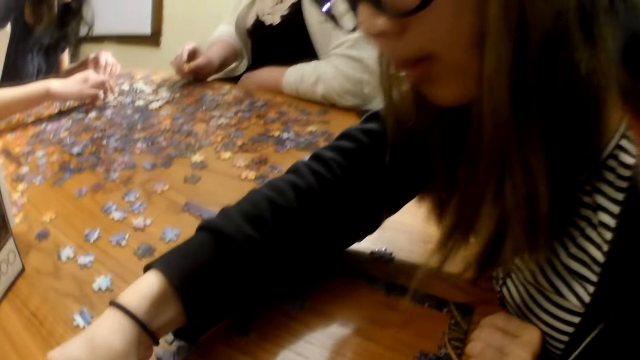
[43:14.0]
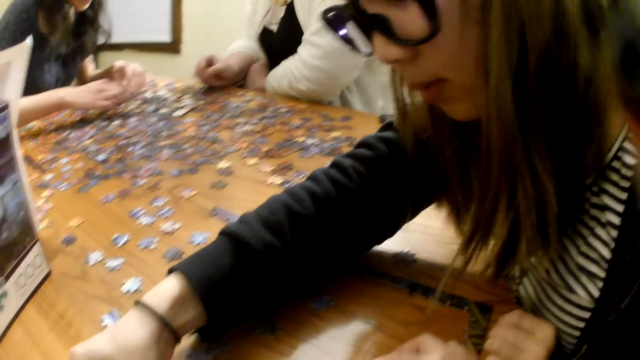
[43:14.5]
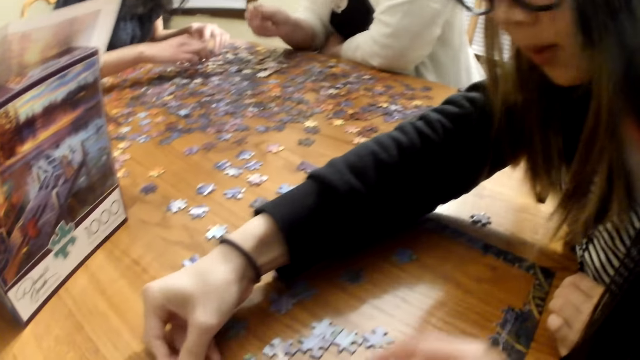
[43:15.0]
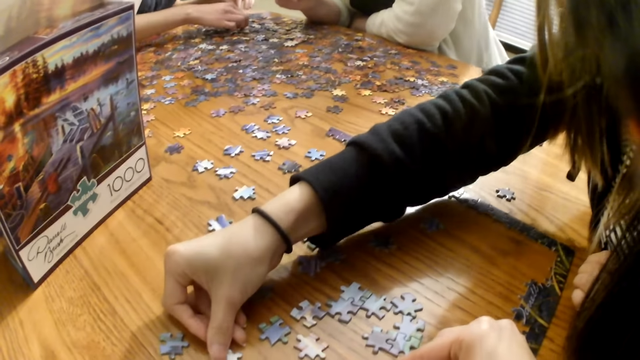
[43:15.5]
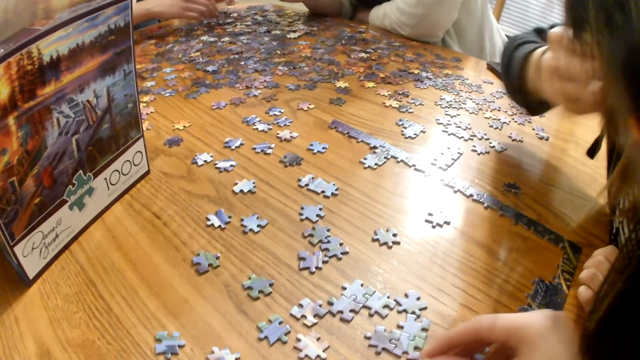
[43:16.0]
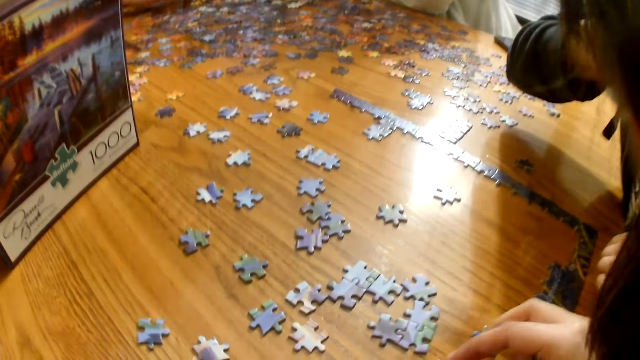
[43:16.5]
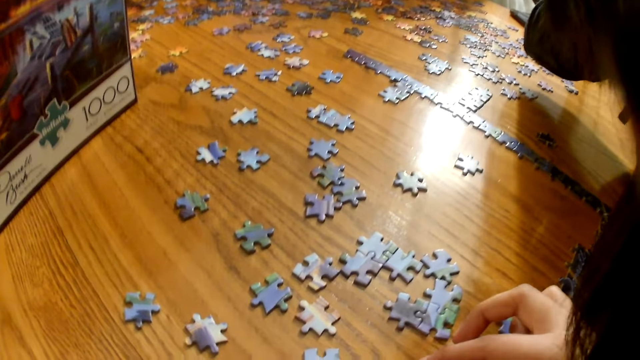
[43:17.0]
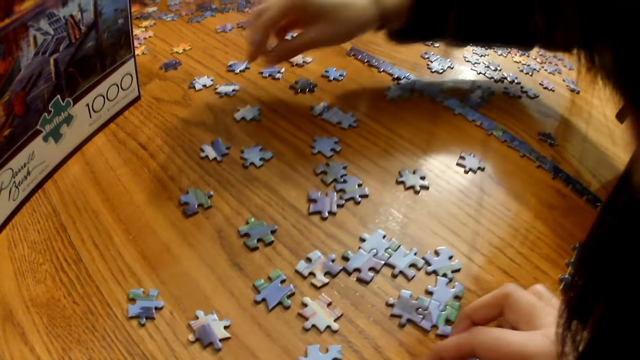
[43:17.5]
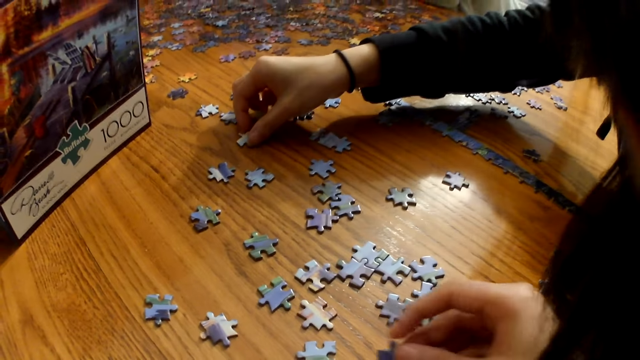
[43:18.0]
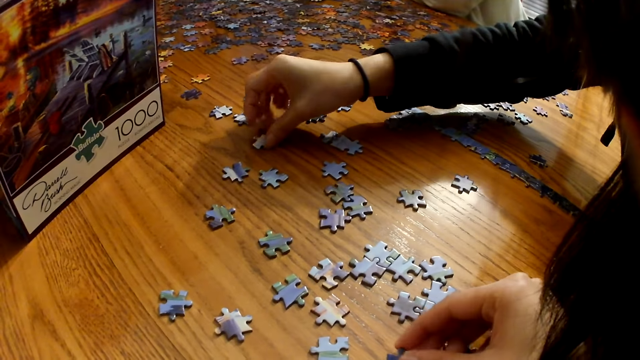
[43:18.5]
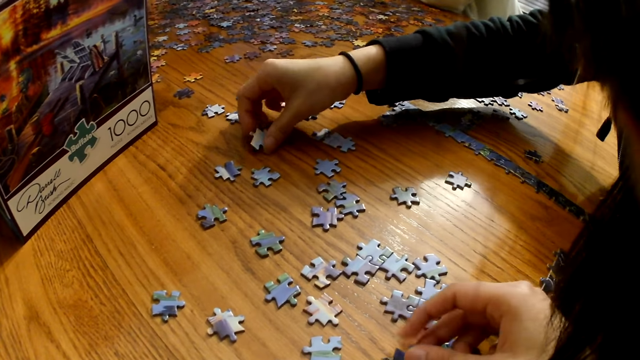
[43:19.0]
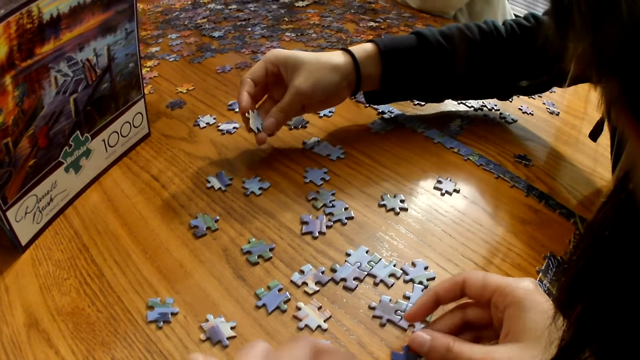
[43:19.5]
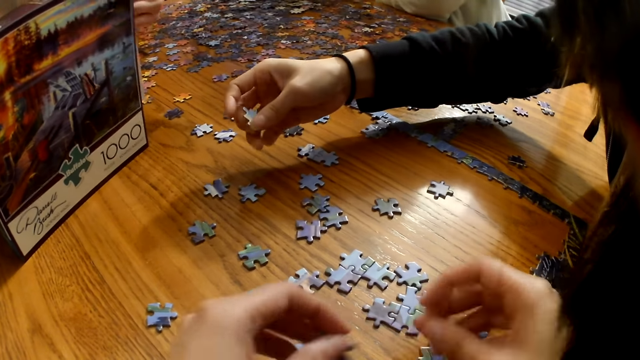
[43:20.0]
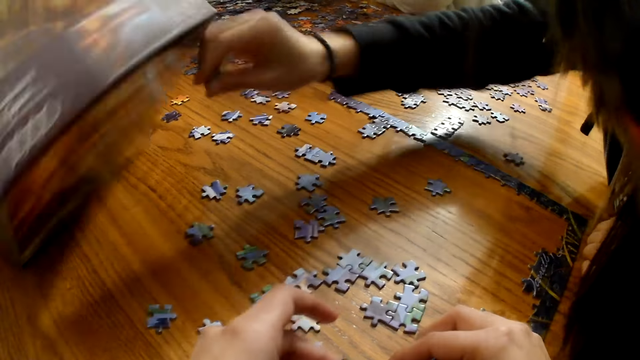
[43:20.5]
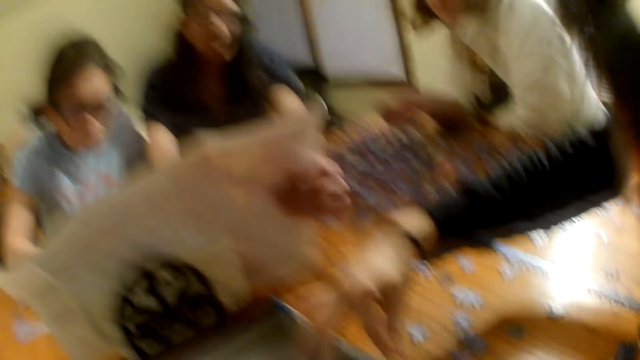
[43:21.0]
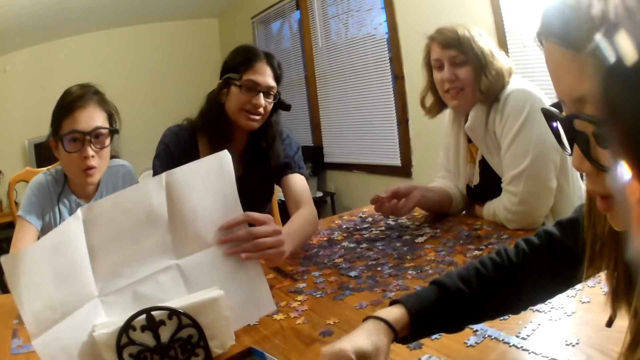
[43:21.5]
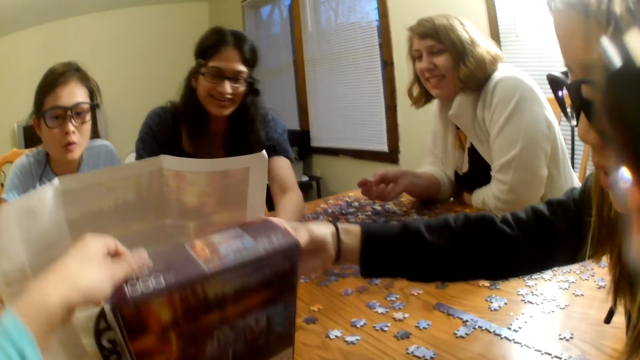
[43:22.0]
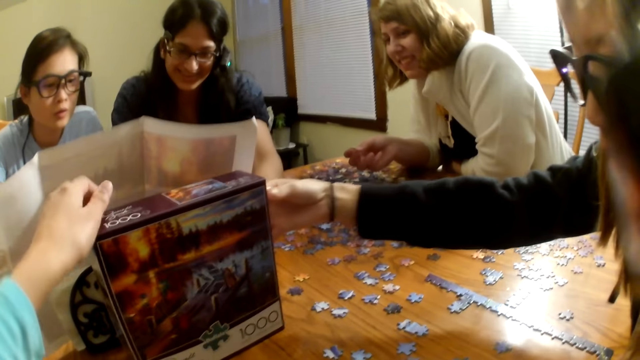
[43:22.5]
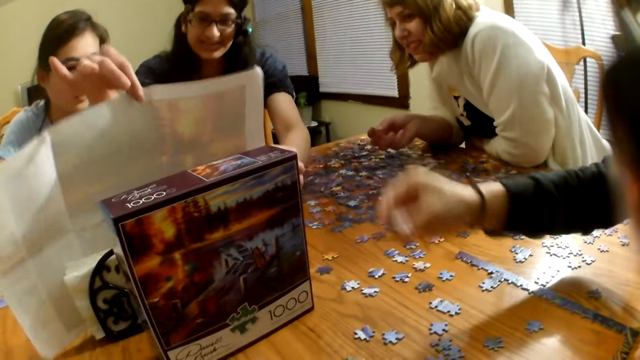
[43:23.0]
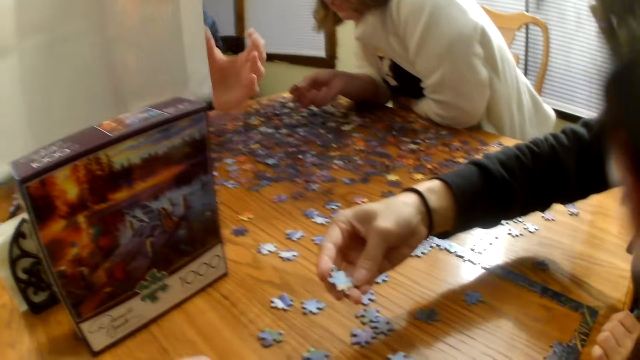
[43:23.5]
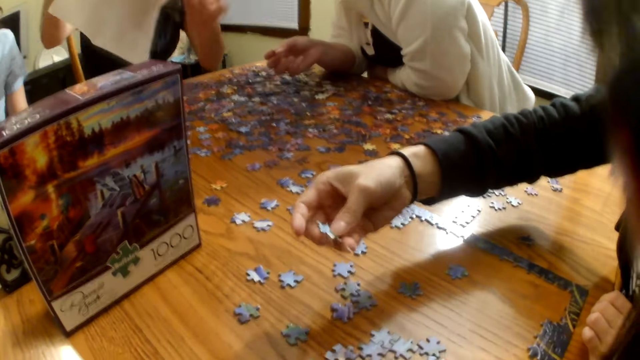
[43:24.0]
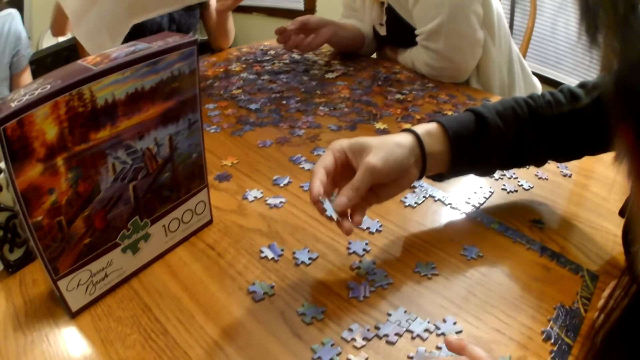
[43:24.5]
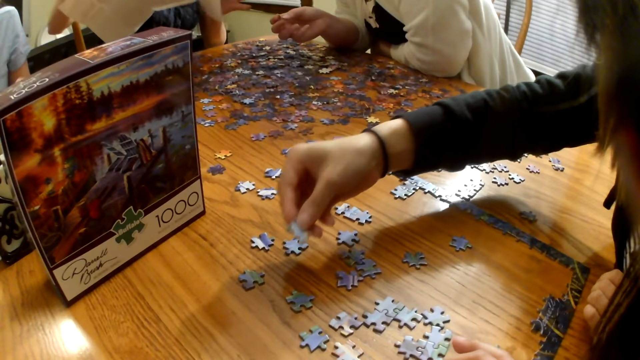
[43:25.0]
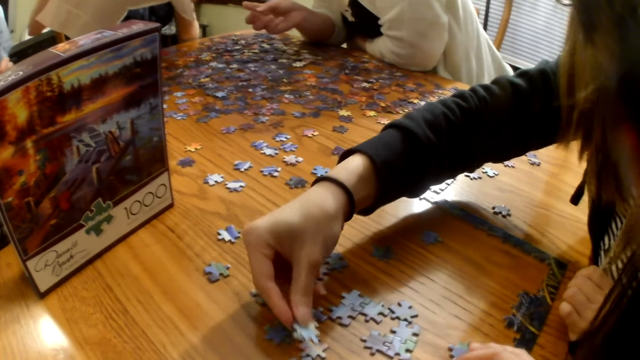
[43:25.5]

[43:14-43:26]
A woman joins the pieces. The camera wearer picks up a piece from the table. They look at the piece. The woman looks at the piece. Another woman drops the box on the table. The camera wearer picks up the box. They place the box on the table. The first woman looks at the piece.

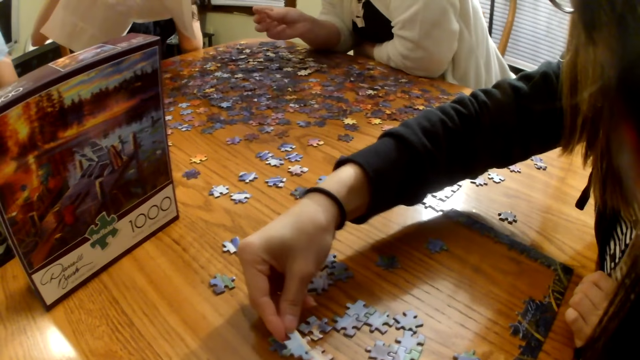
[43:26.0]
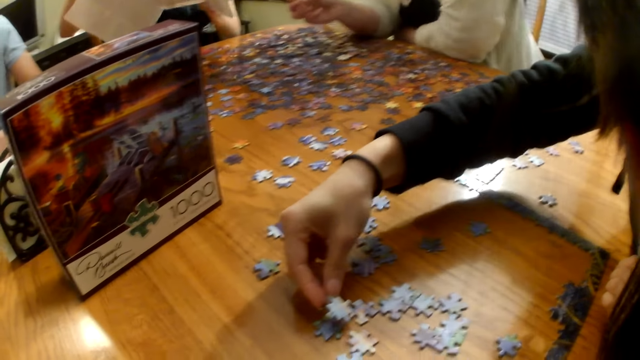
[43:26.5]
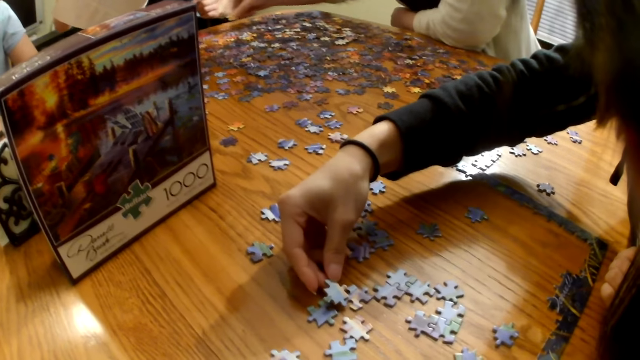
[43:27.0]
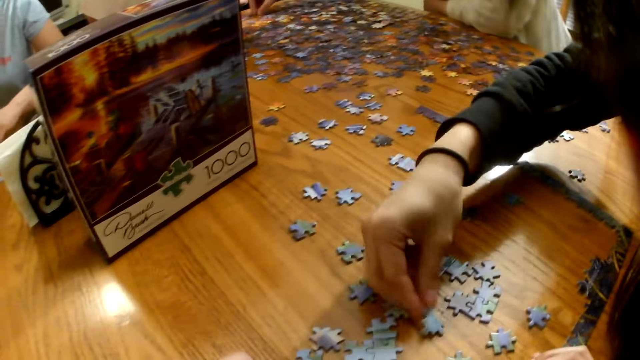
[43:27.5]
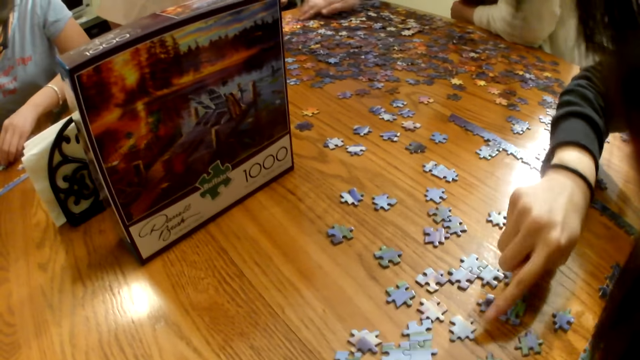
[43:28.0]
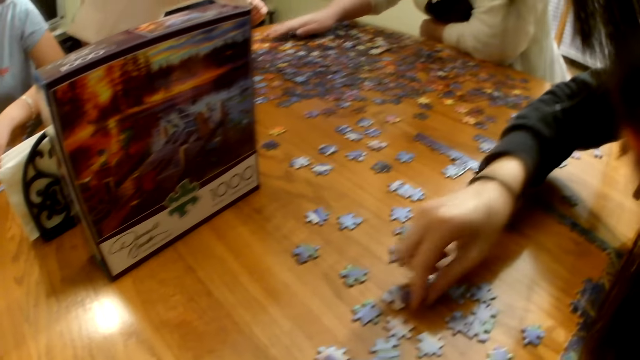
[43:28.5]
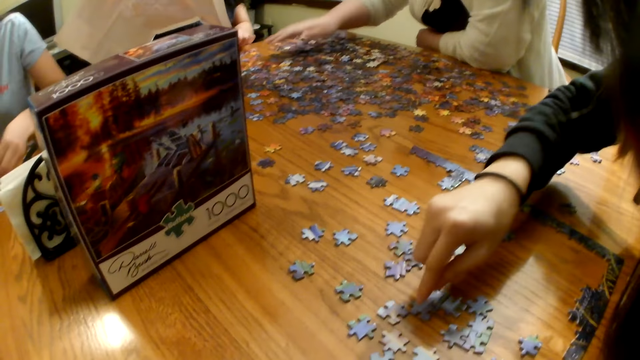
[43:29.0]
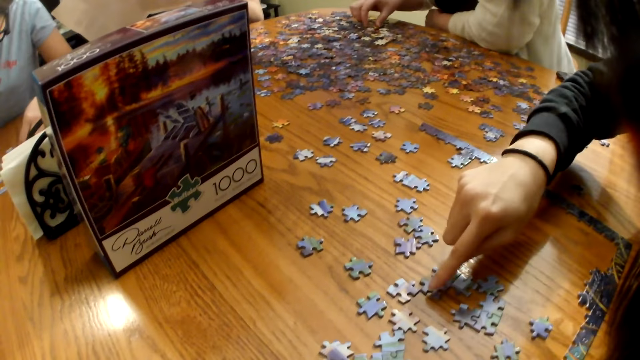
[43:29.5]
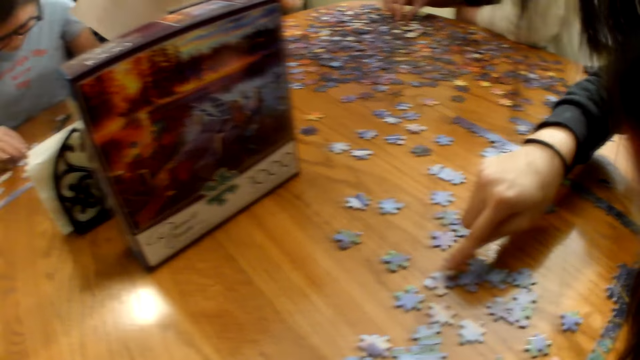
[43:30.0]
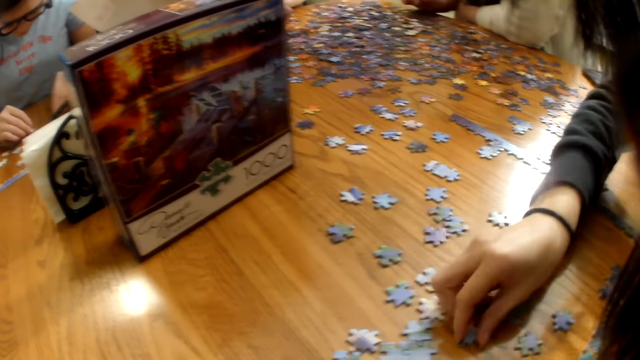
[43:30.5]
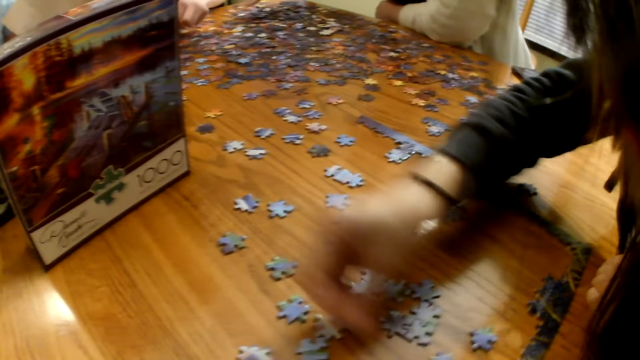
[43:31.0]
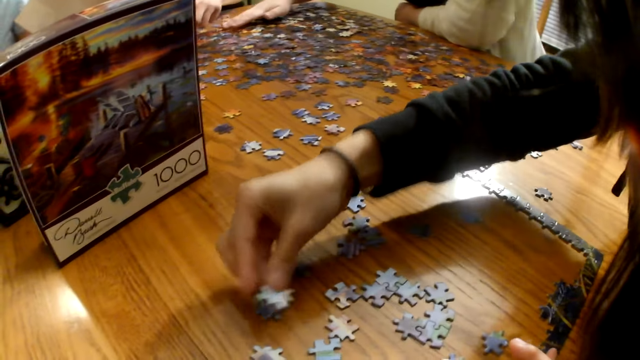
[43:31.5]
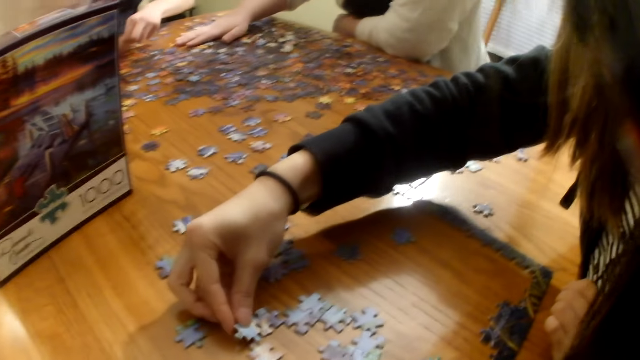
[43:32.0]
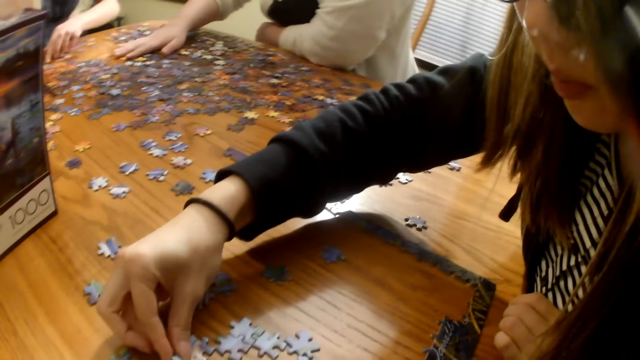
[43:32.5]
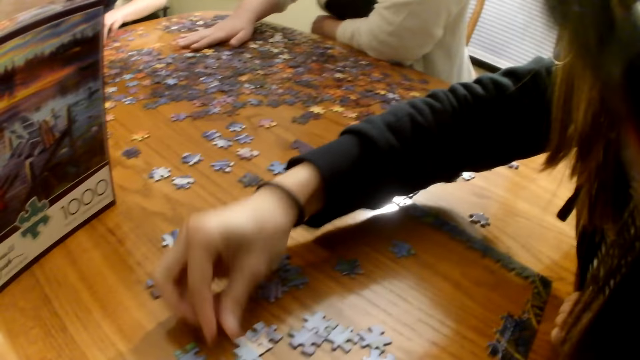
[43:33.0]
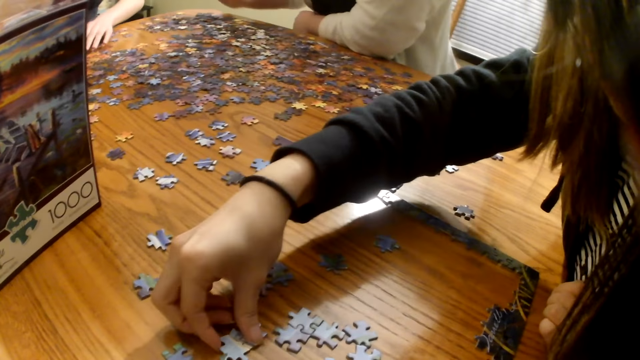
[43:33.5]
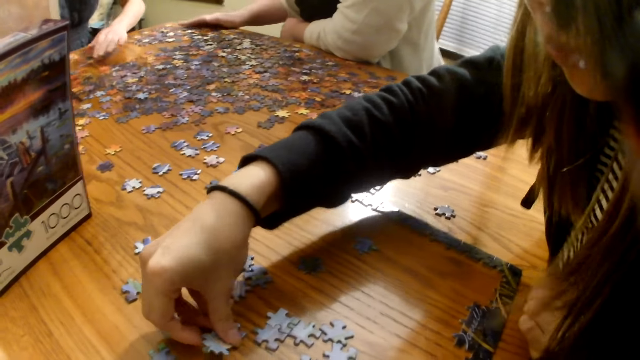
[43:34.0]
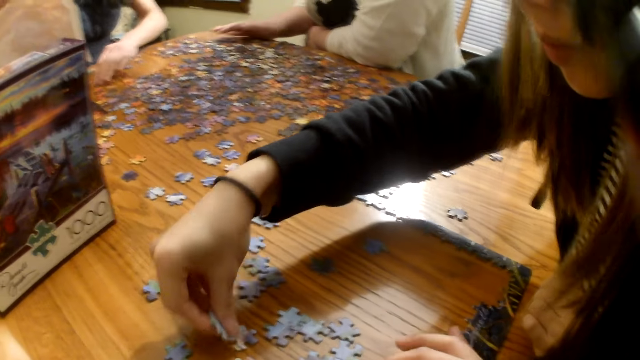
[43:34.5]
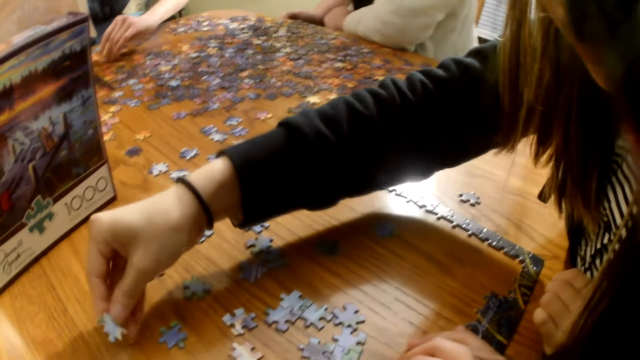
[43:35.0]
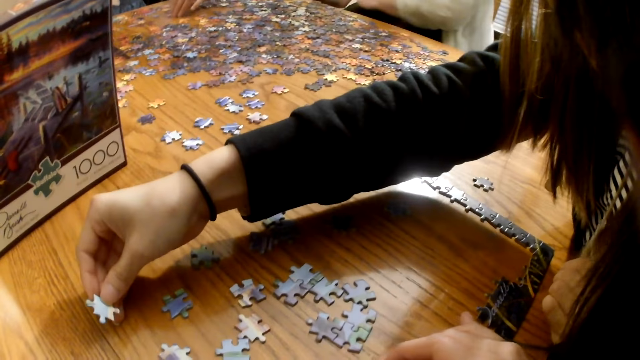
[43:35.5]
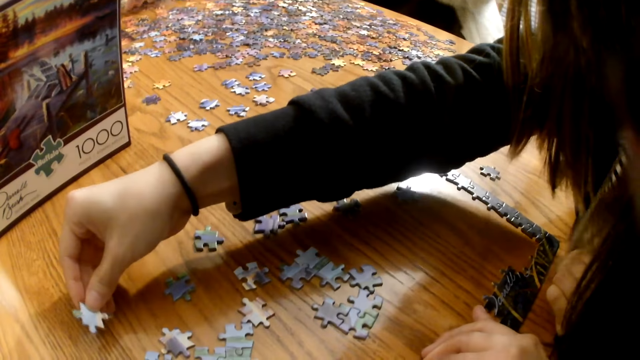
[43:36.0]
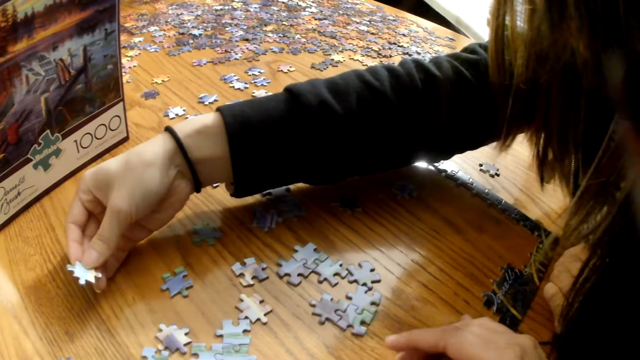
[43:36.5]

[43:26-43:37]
A woman places the piece on the table. The woman looks at the piece. The woman places the piece on the table. The woman looks at the pieces on the table. The woman places the piece on the table. The woman speaks. The woman picks up a piece from the table.
